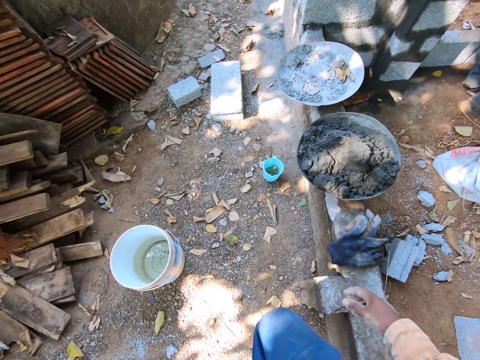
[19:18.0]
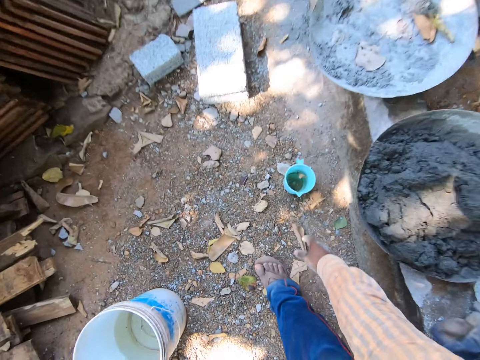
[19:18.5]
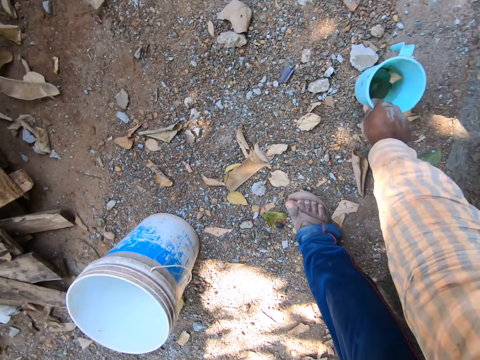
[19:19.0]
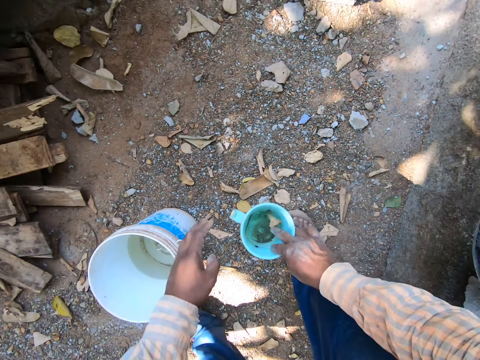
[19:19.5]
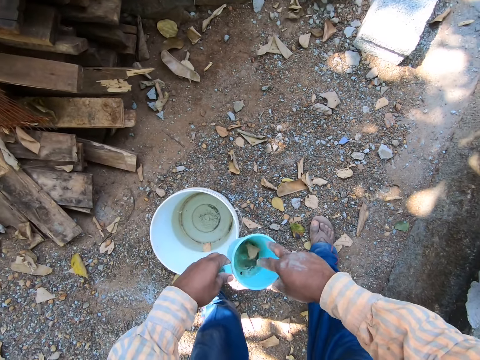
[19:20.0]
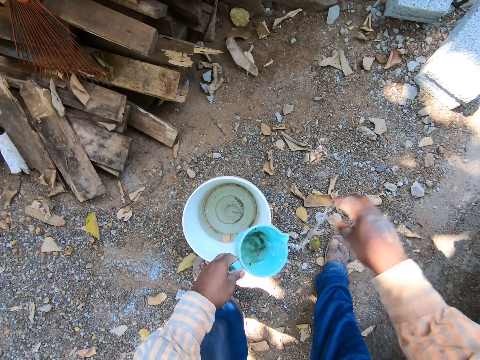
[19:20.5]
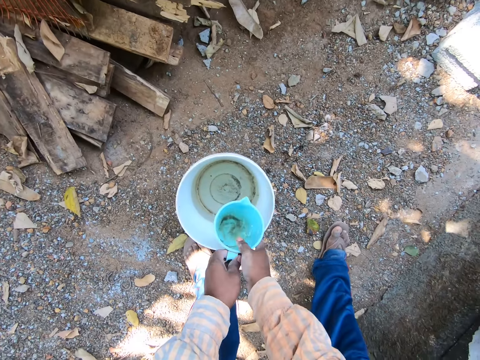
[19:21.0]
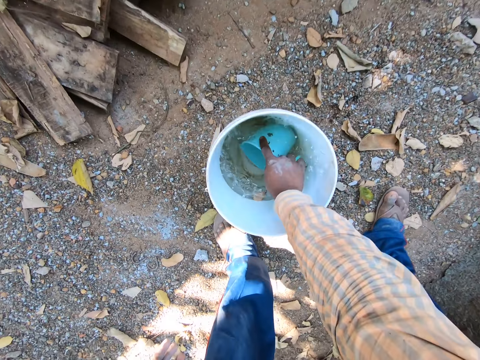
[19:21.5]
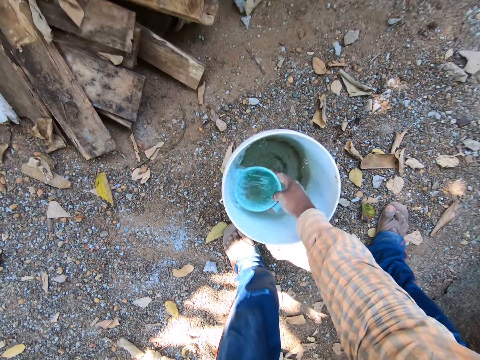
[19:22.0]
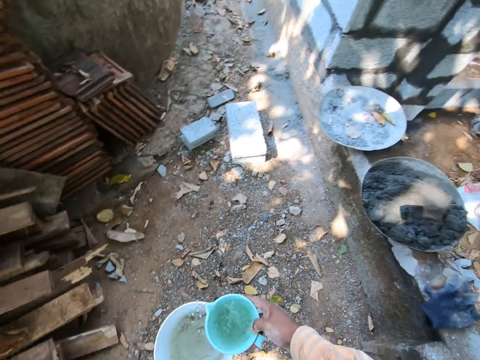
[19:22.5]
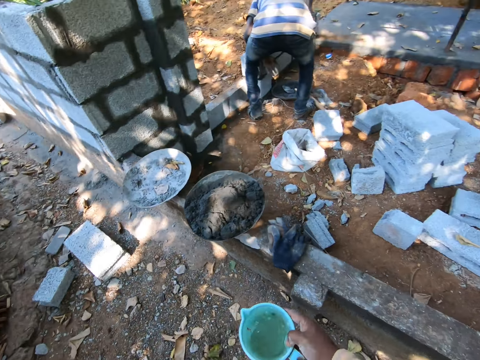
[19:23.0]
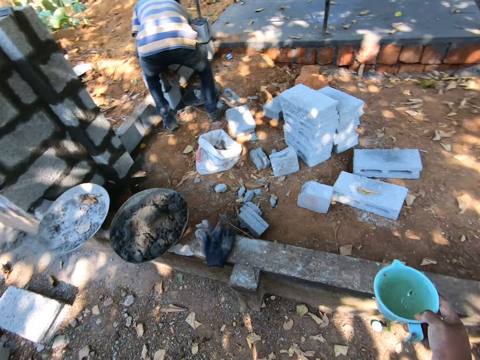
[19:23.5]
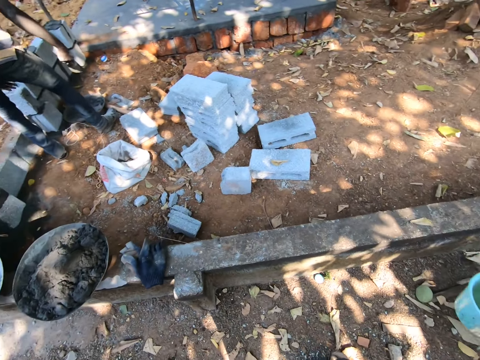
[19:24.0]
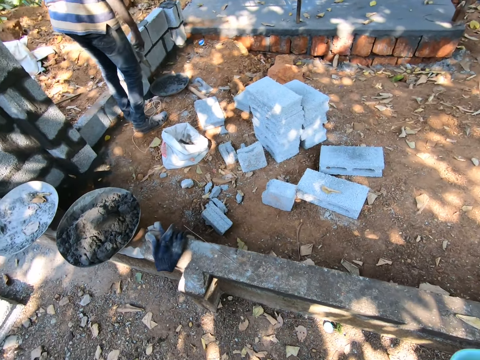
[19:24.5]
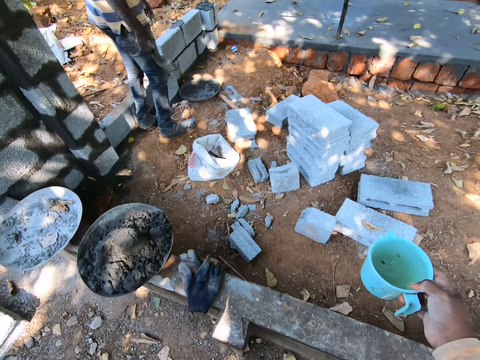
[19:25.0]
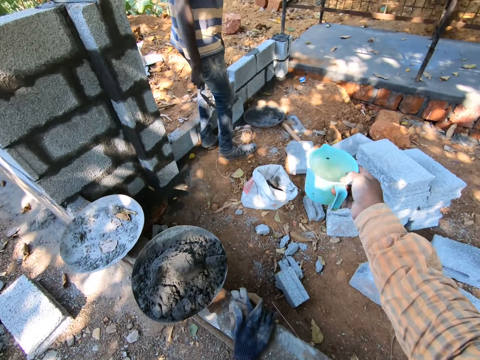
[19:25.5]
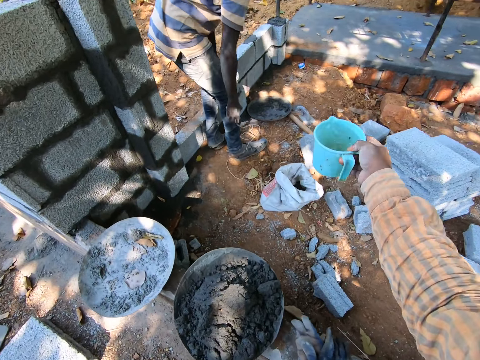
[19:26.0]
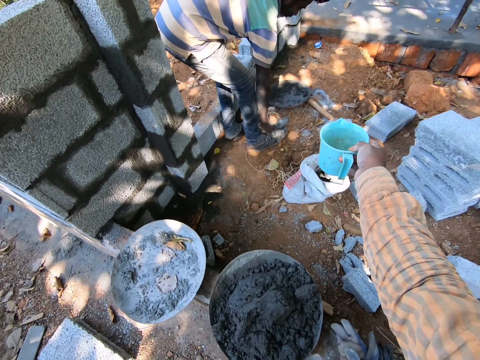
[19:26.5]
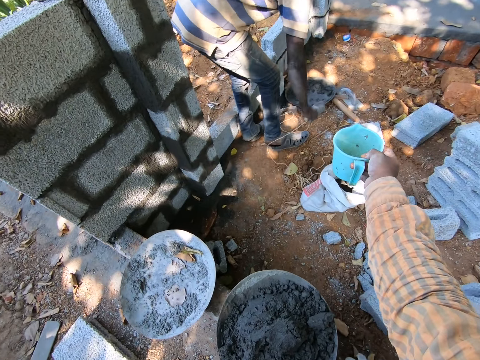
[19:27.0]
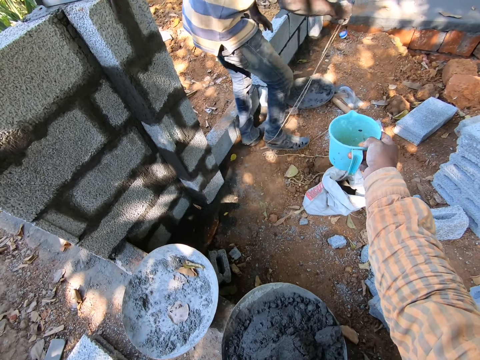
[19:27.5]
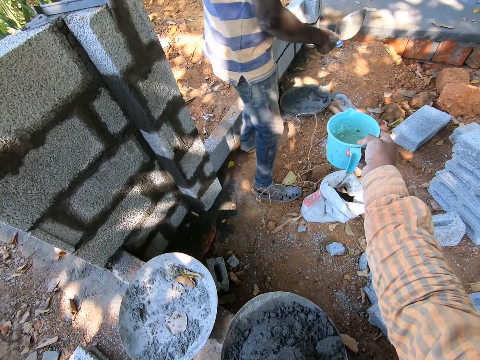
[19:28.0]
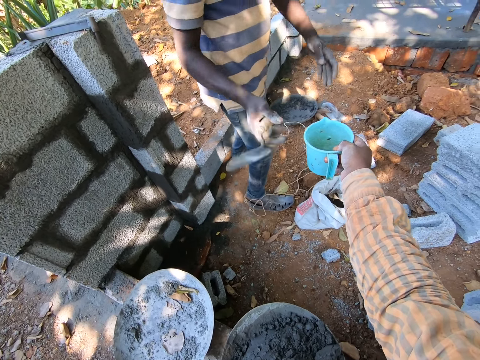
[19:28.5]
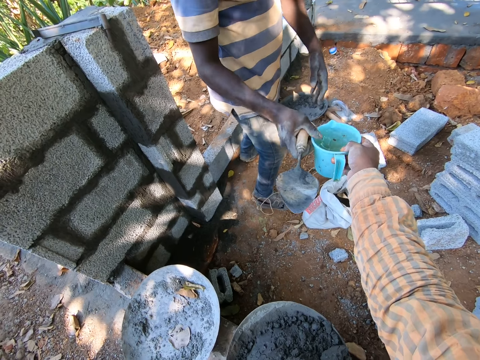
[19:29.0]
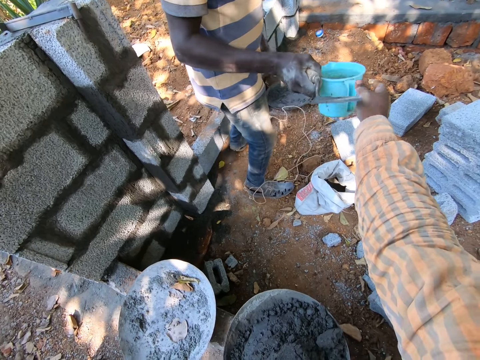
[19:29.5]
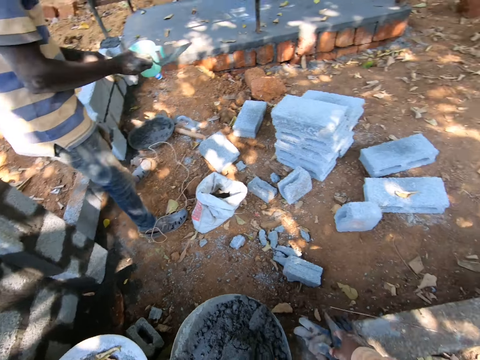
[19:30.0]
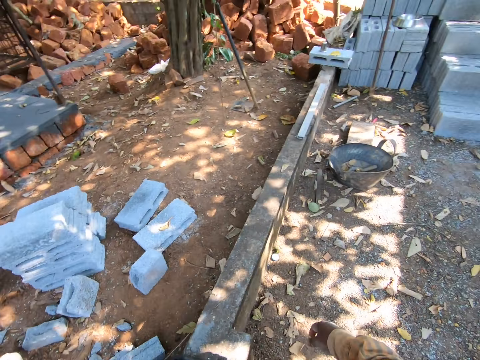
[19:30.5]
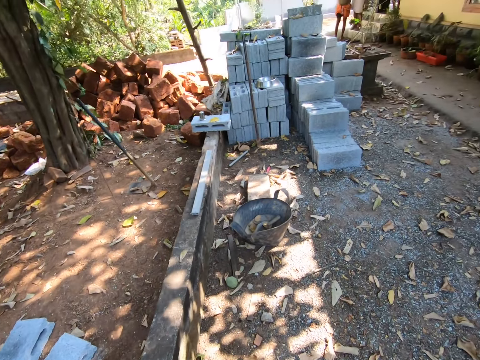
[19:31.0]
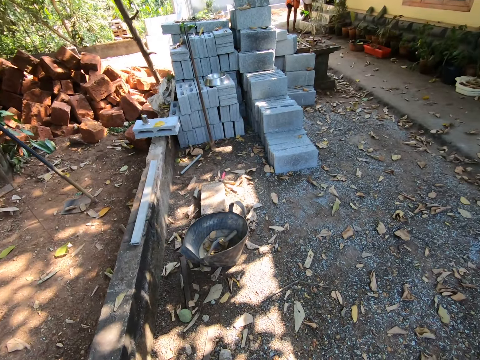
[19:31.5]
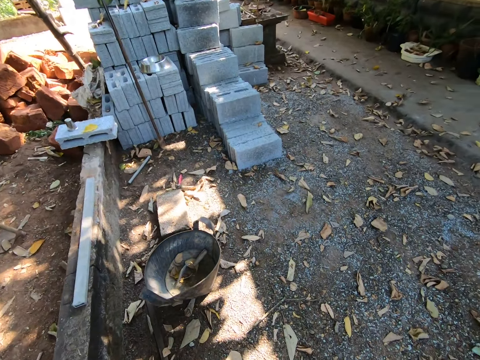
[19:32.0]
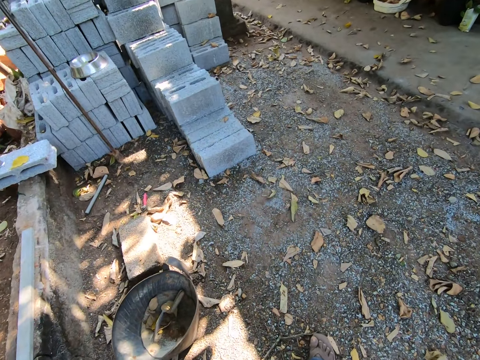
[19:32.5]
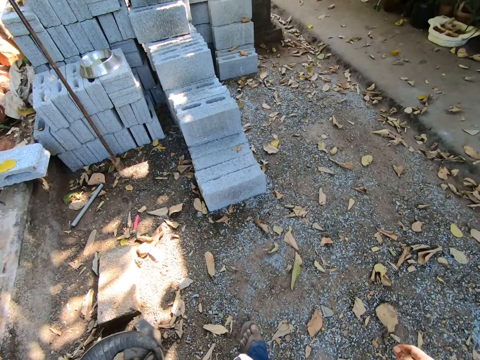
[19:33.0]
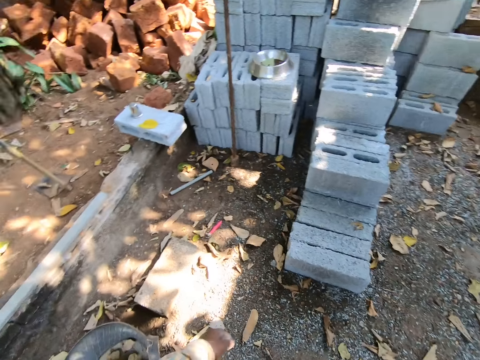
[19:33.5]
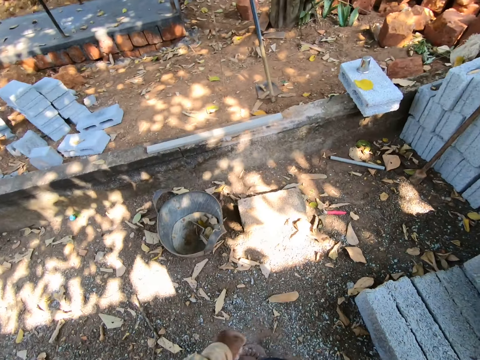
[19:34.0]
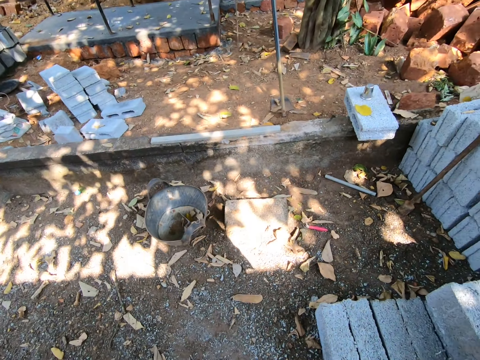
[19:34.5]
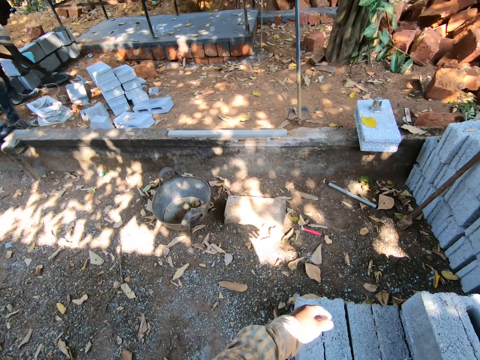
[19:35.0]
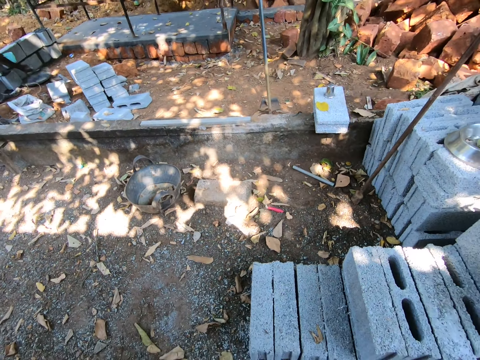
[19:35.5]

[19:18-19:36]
The camera wearer picks up a jug of water on the ground with his right hand. He passes the jug of water from his right hand to his left hand. He picks a leaf from the jug of water with his right hand. He throws the leaf on the ground with his right hand. He passes the jug from his left hand to his right hand. He fetches some water from a bucket with the jug in his right hand. The man holds a hand trowel with his right hand. The man removes a strand of wire around his right leg with his right hand. The camera wearer passes the jug of water to the man with his right hand. The man takes water from the camera wearer. The camera wearer walks.

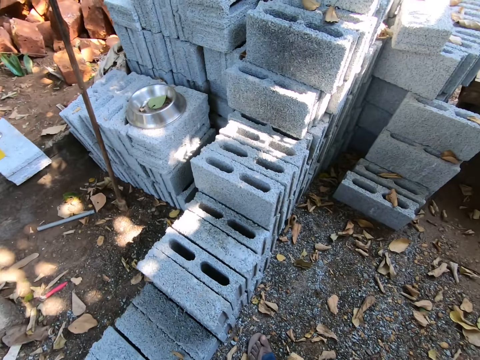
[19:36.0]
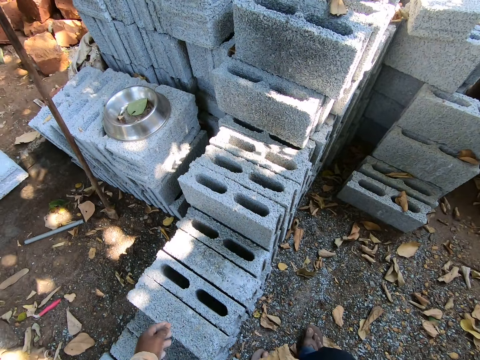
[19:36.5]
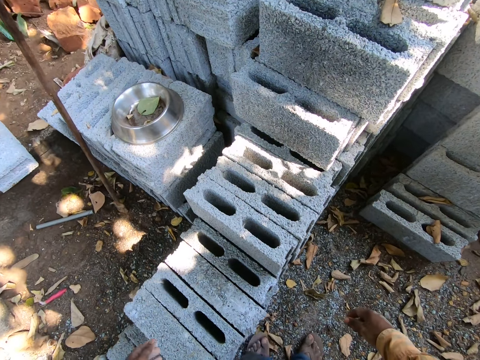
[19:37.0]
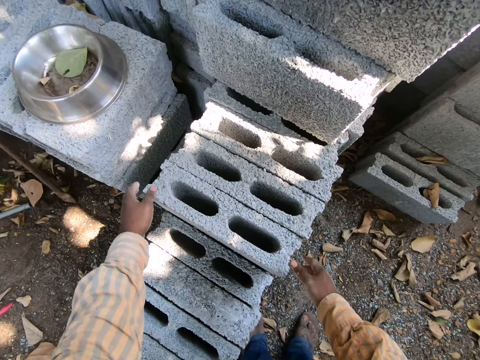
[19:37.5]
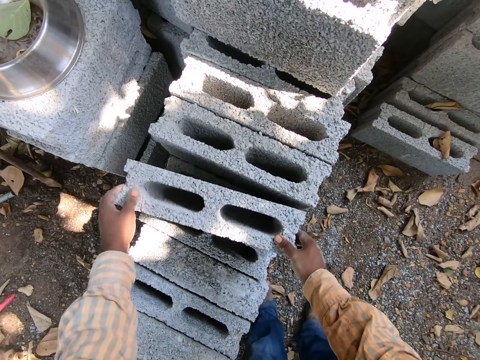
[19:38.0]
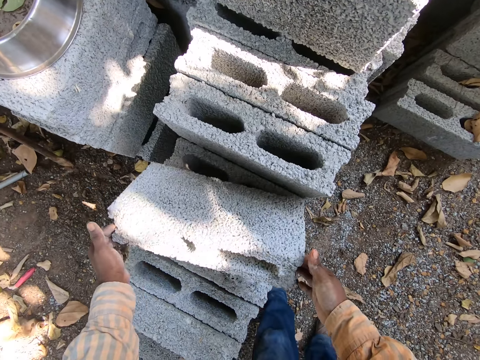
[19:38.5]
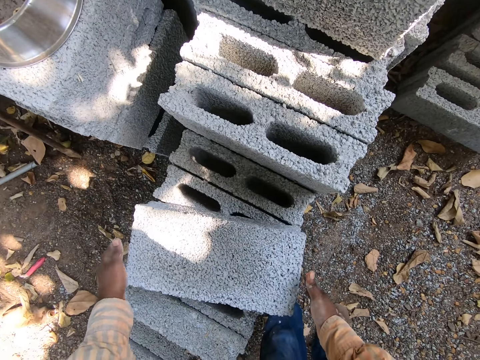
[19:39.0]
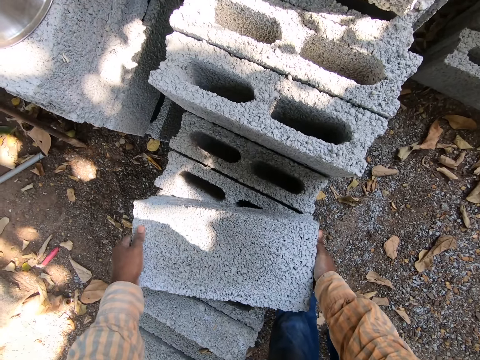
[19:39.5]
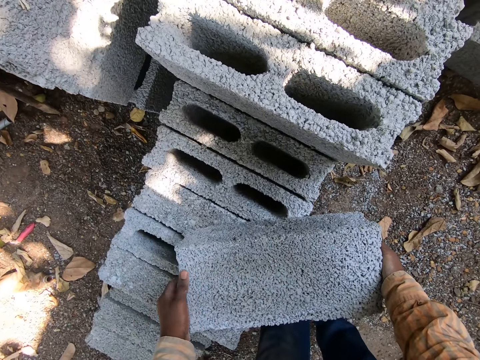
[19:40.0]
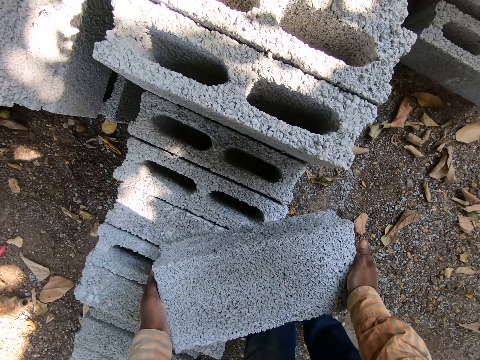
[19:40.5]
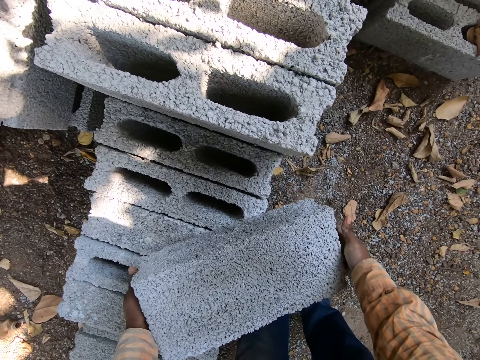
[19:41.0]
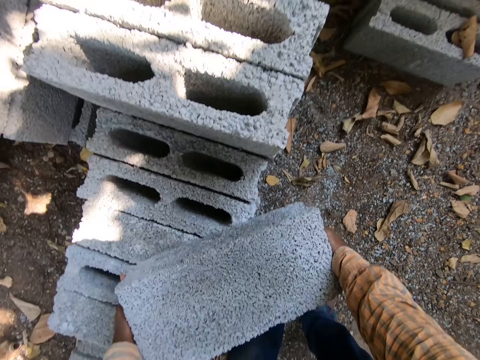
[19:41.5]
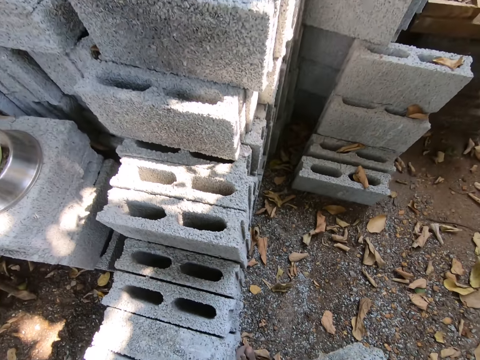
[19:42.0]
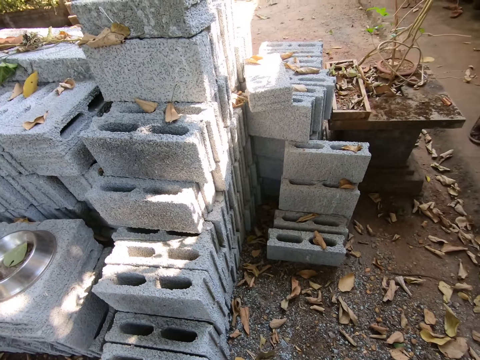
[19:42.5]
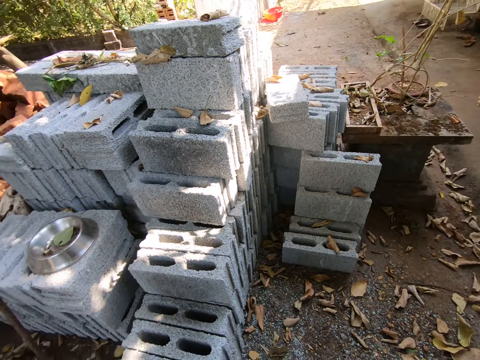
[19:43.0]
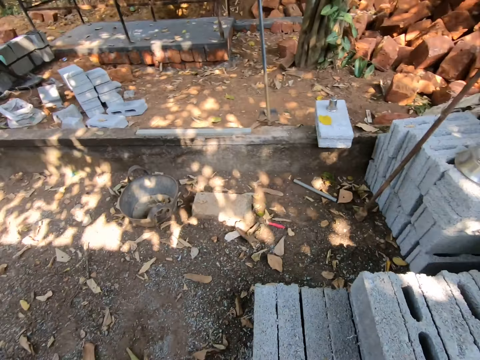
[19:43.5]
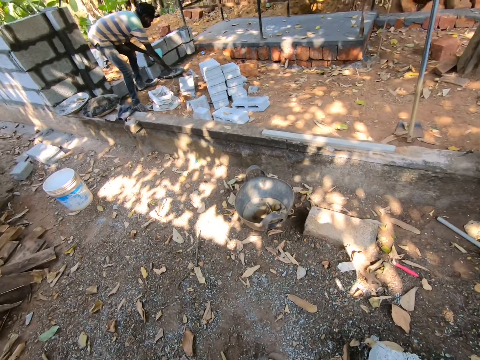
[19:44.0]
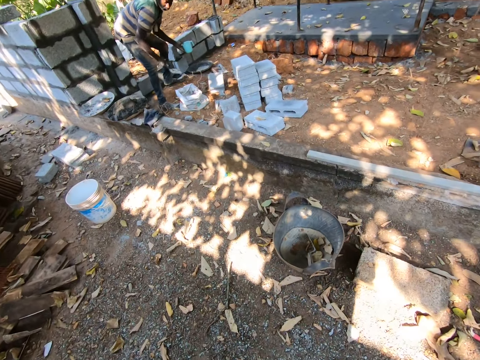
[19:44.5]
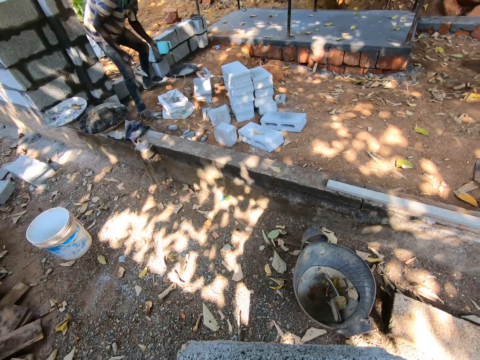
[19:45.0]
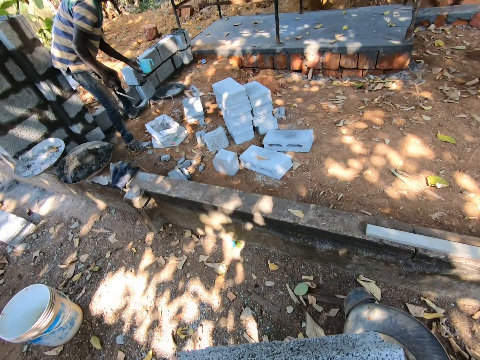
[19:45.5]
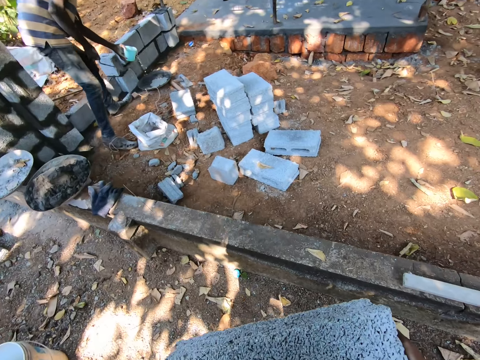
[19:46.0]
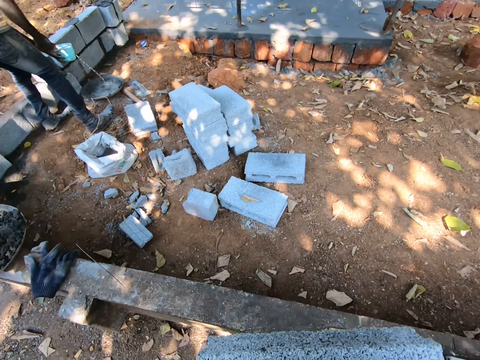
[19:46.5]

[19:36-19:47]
The camera wearer moves a block from the stack of blocks with his hands. He carries the block with his hands to another place. The man holds the cup with his left hand. The man pours water into a cement mixture from the cup with his left hand.
